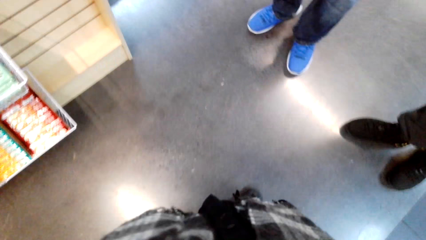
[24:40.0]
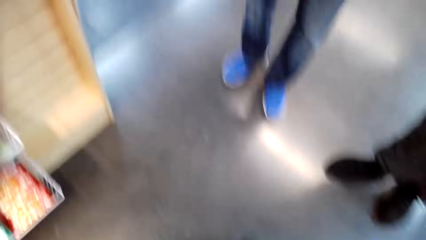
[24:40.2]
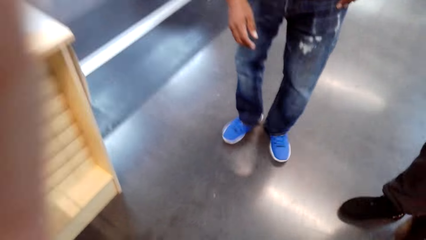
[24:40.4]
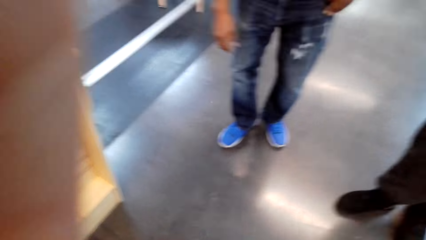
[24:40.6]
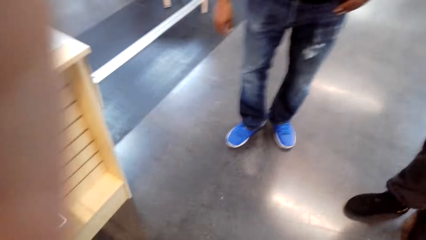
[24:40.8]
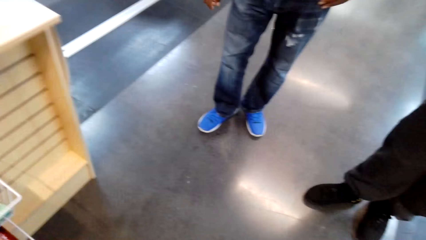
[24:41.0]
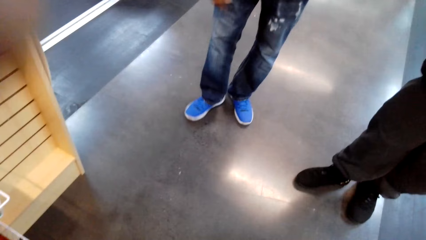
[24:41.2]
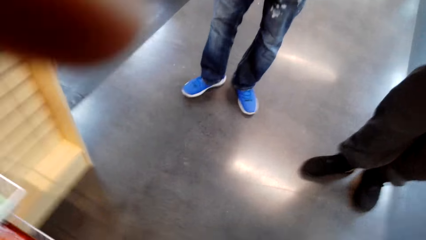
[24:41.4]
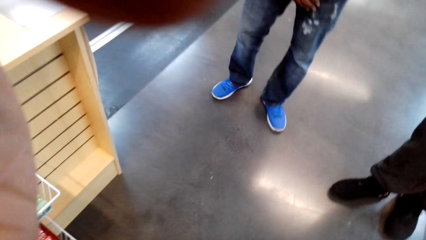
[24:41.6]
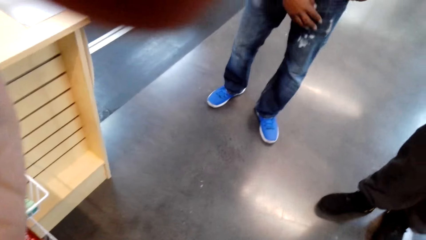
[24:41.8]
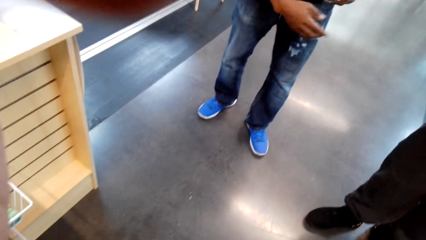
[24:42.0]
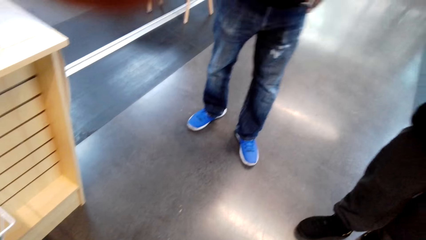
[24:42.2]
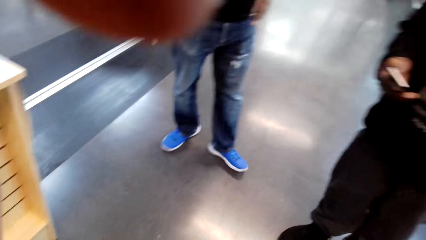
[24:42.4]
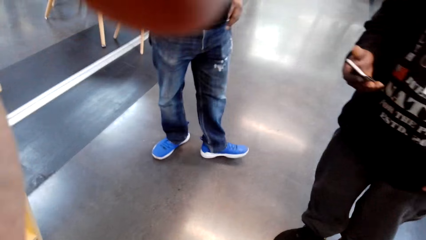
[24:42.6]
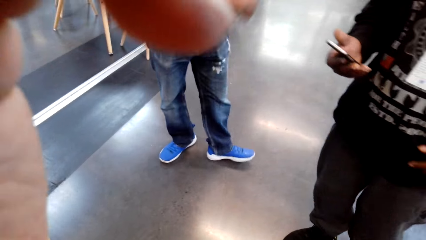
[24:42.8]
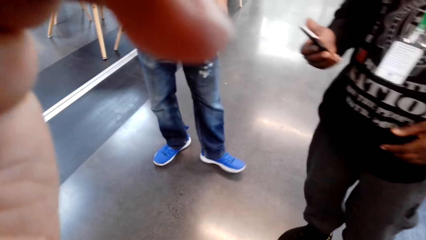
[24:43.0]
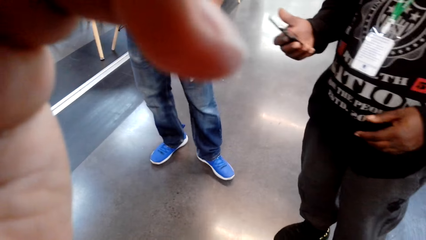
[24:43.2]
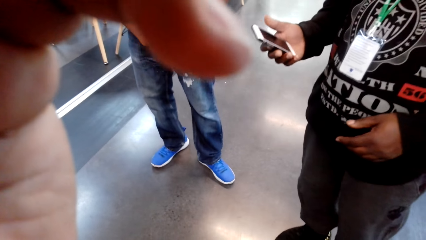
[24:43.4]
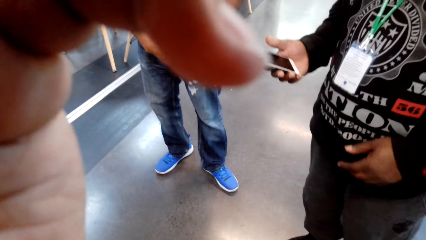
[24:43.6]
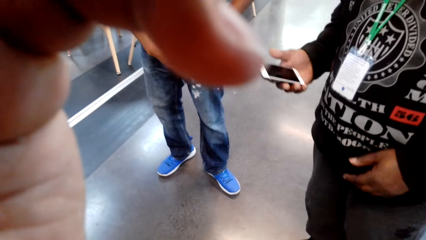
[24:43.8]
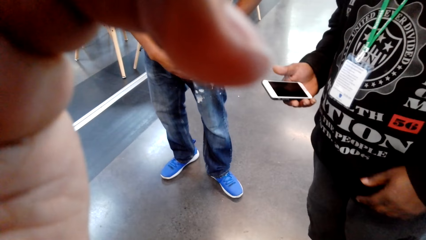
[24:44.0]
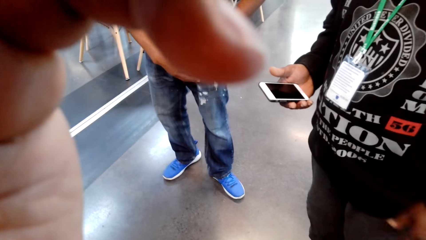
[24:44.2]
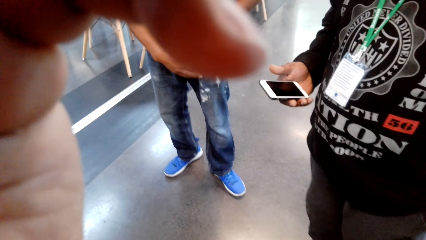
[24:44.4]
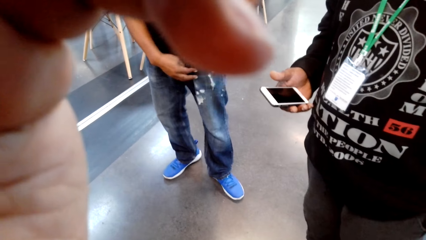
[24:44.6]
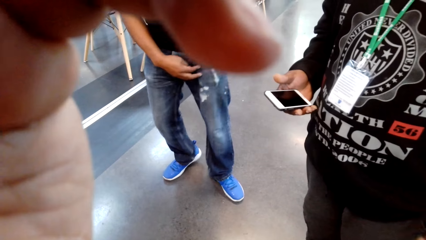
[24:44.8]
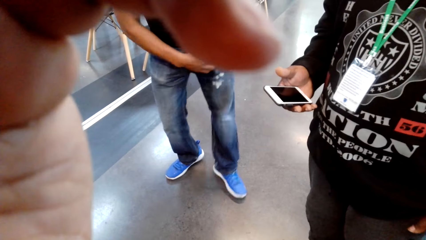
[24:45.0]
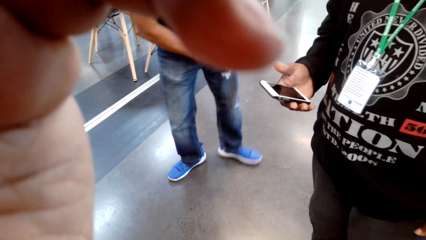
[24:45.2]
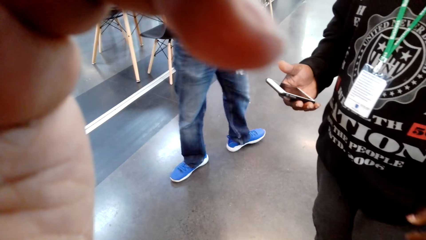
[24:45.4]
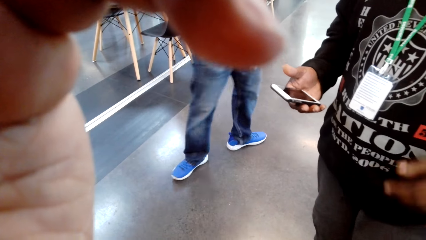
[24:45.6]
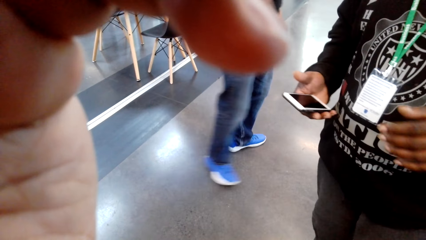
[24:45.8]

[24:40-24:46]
The camera wearer adjusts the camera. They interact with a man.
